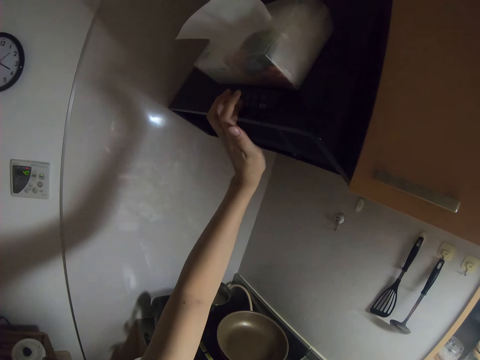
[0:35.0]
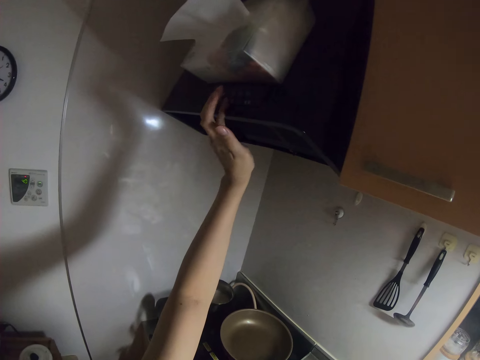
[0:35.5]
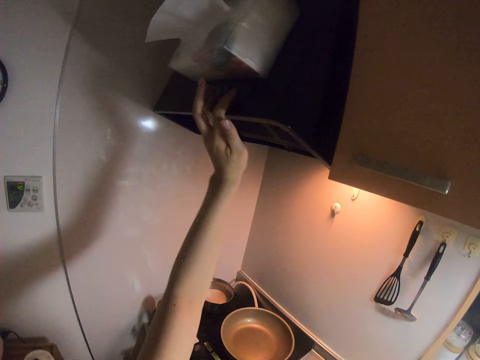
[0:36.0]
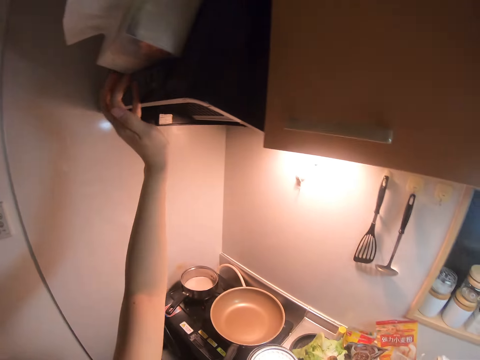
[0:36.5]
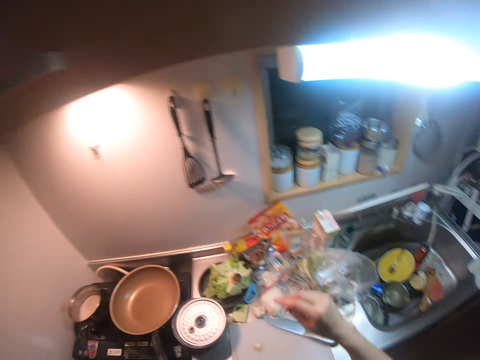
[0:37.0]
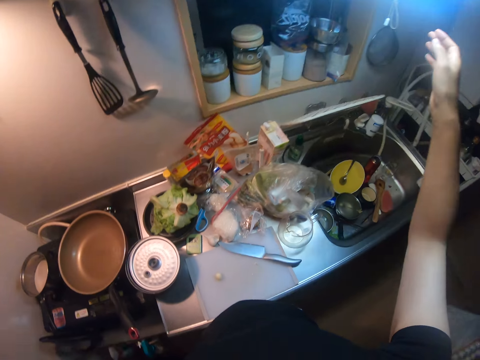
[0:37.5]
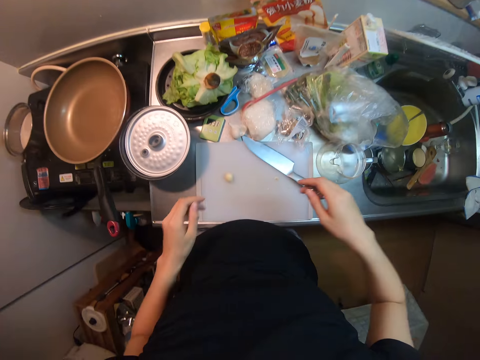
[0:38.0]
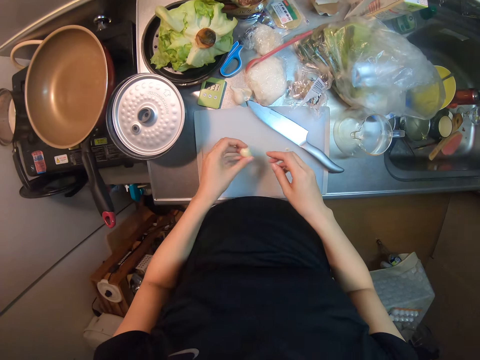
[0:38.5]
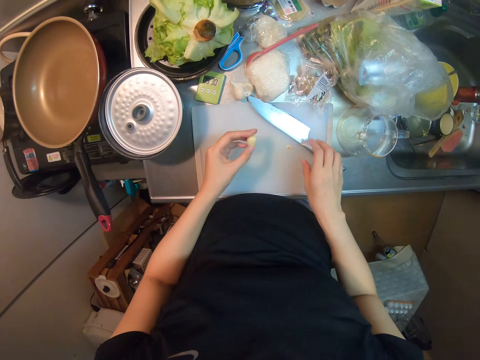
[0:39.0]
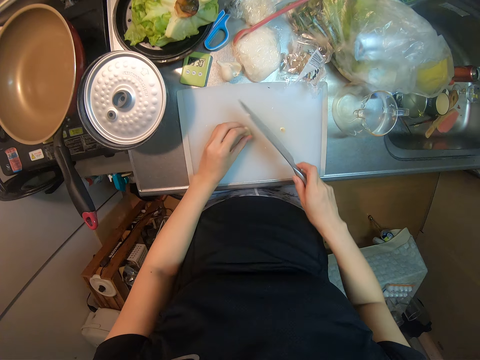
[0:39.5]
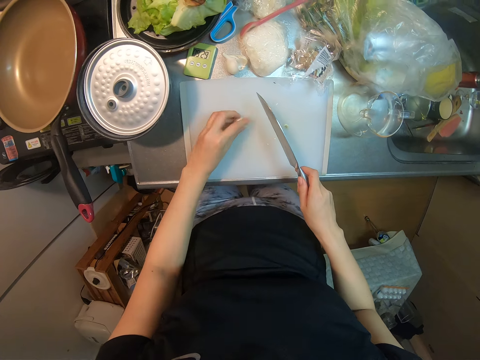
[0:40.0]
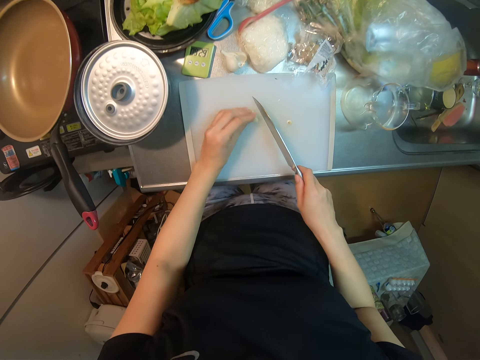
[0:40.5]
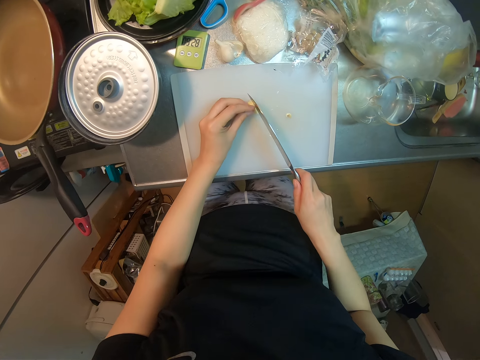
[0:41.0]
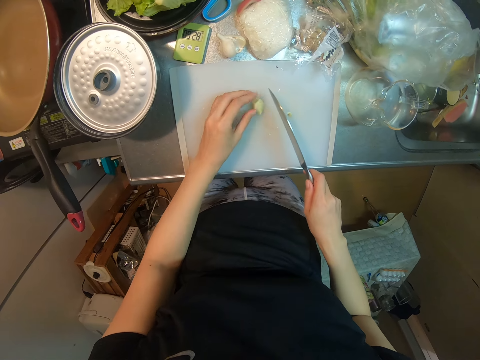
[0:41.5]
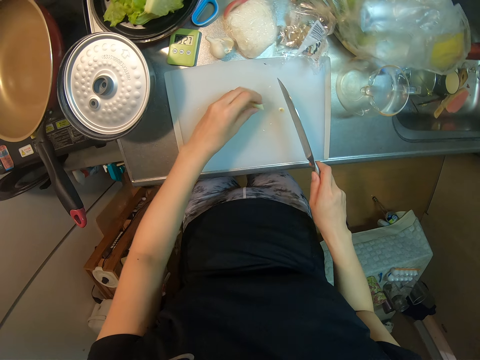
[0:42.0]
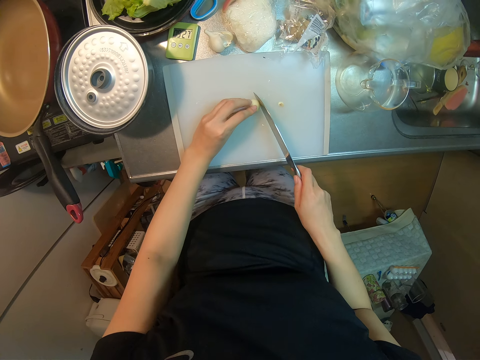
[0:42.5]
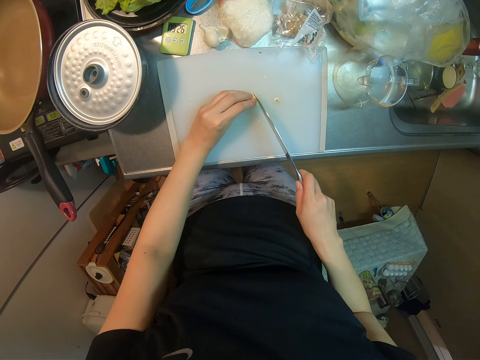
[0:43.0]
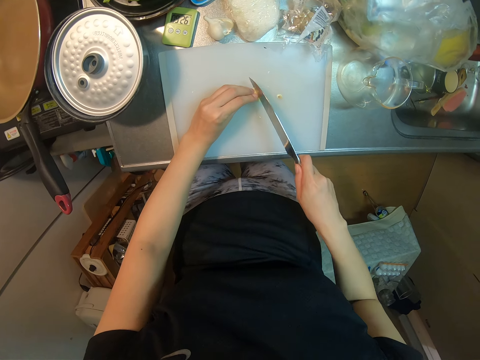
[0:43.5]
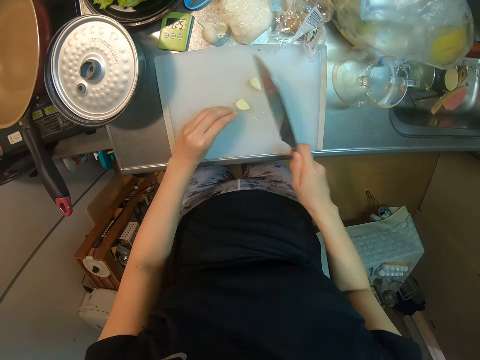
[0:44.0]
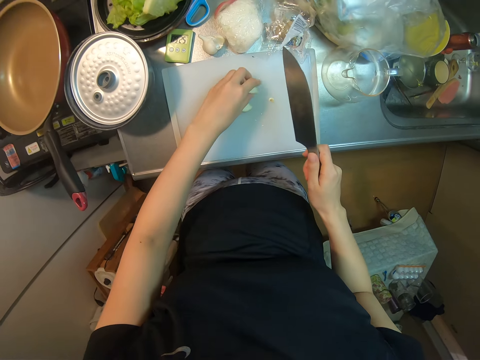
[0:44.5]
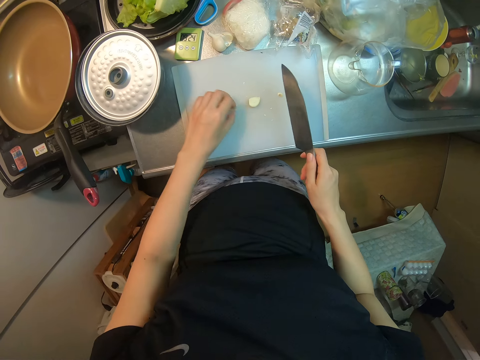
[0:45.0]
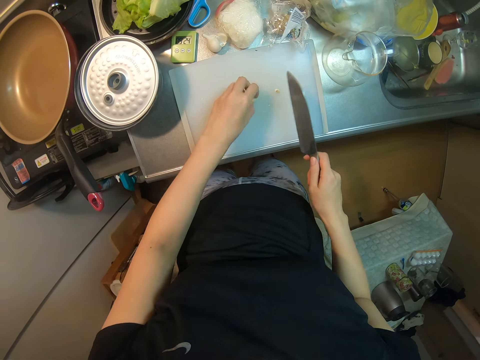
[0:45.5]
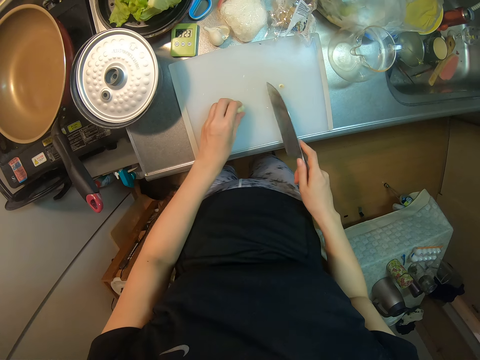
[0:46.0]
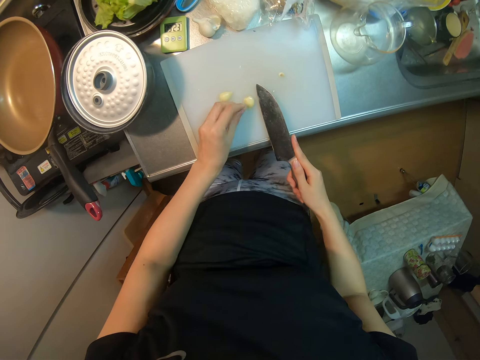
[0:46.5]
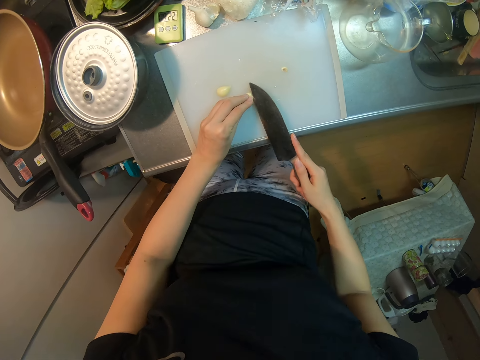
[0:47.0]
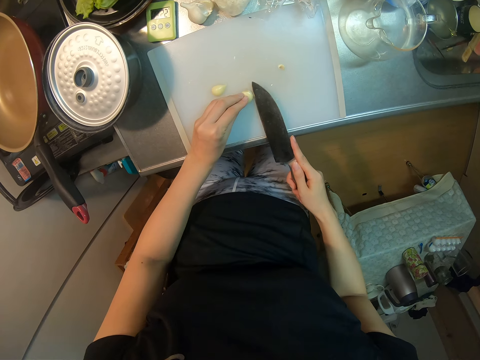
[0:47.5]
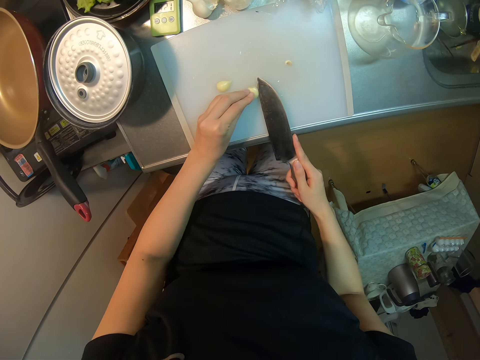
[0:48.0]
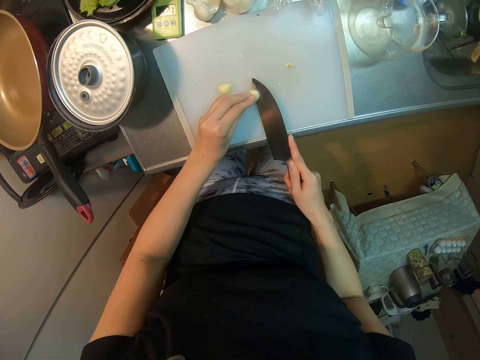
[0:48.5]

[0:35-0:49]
The camera wearer switches on the light. She picks the garlic on the cutting board with her left hand. She drops the garlic on the cutting board with her left hand. She picks the knife on the cutting board with her right hand. She turns the garlic. She chops the garlic on the cutting board with the knife on her right hand.

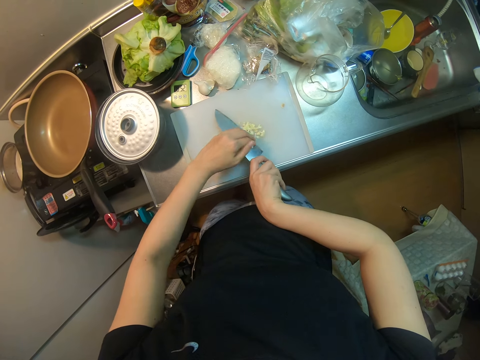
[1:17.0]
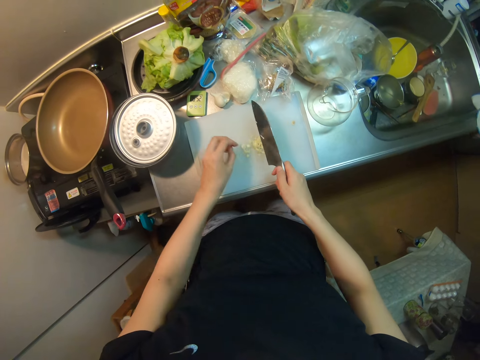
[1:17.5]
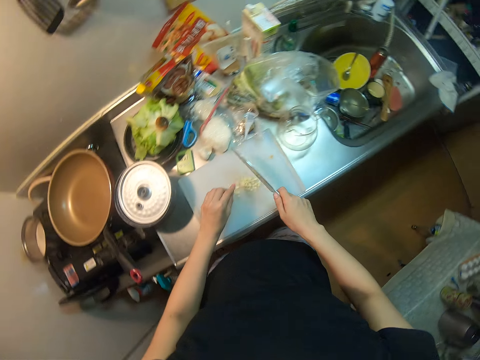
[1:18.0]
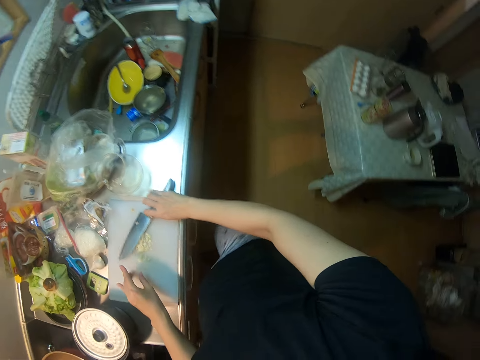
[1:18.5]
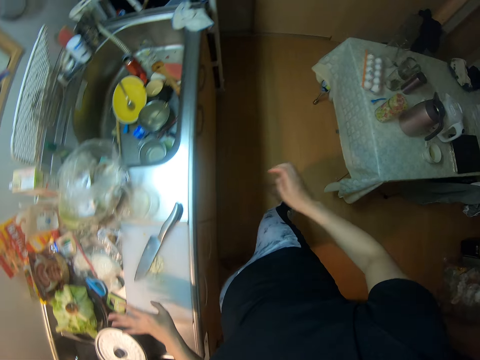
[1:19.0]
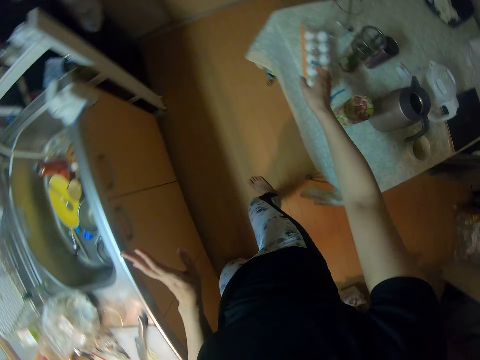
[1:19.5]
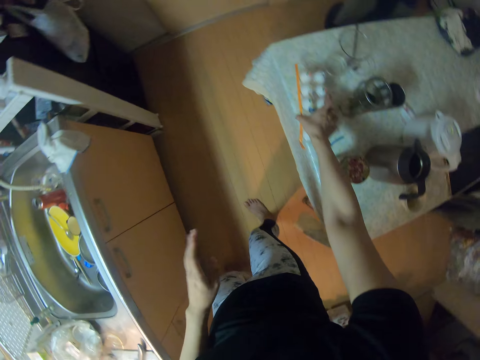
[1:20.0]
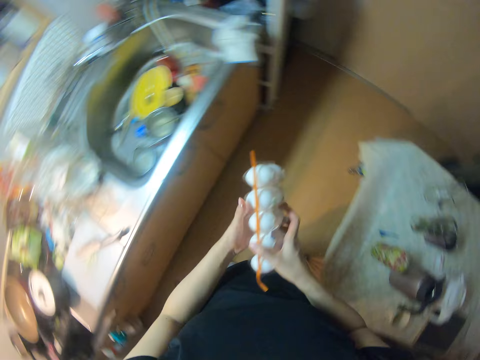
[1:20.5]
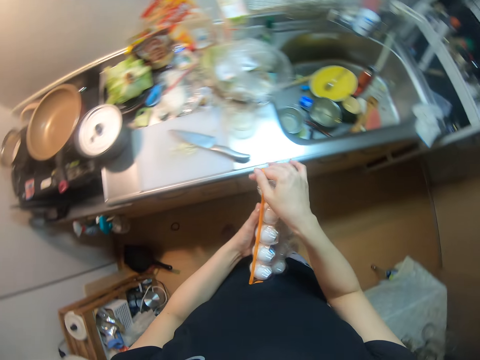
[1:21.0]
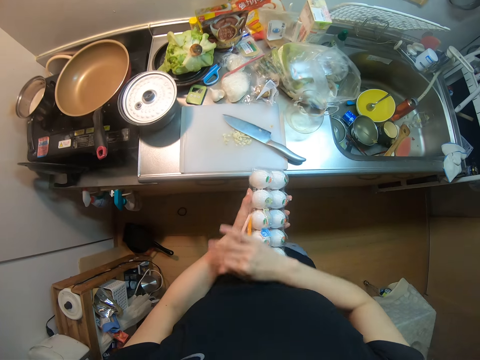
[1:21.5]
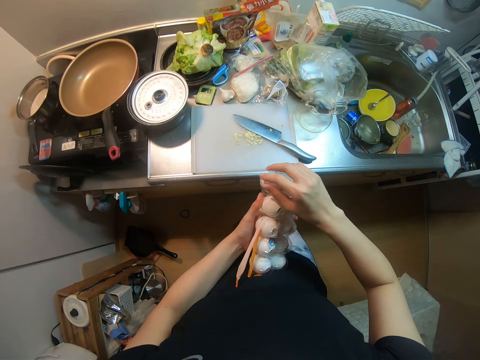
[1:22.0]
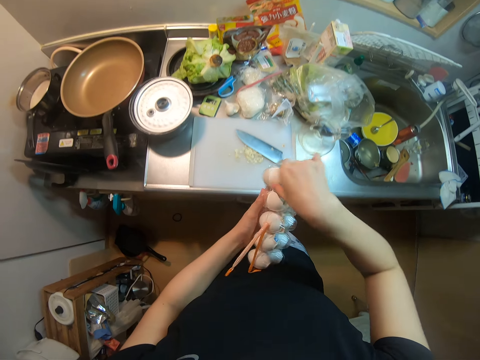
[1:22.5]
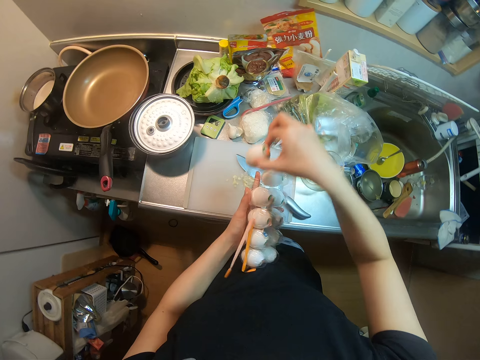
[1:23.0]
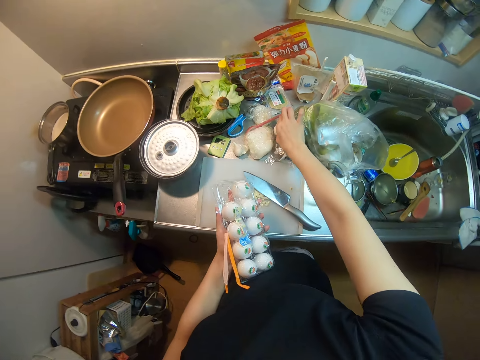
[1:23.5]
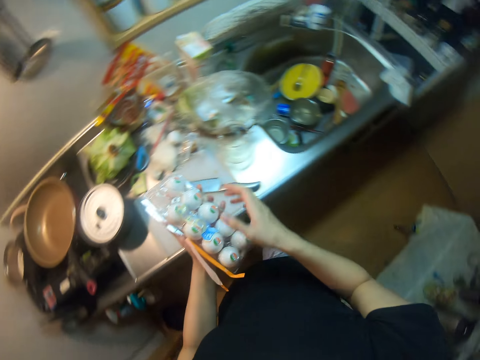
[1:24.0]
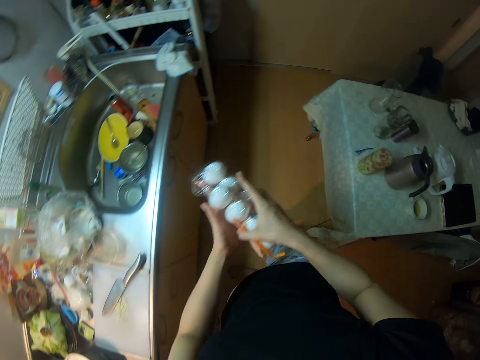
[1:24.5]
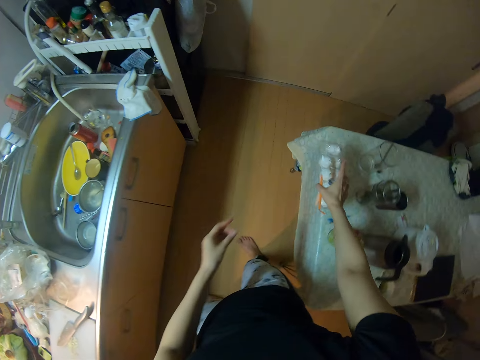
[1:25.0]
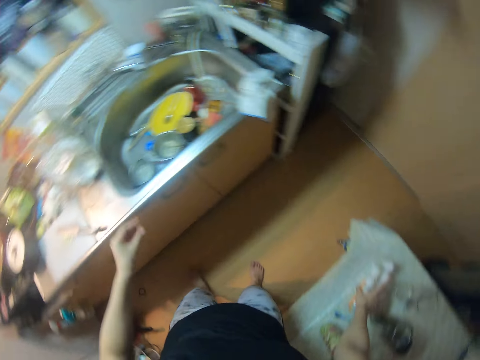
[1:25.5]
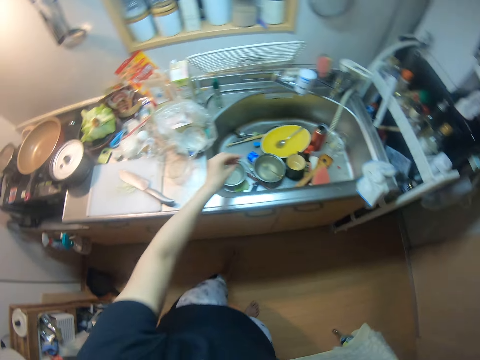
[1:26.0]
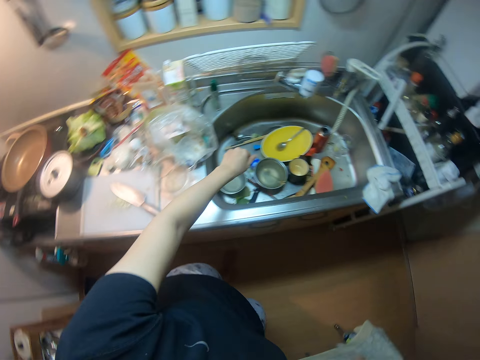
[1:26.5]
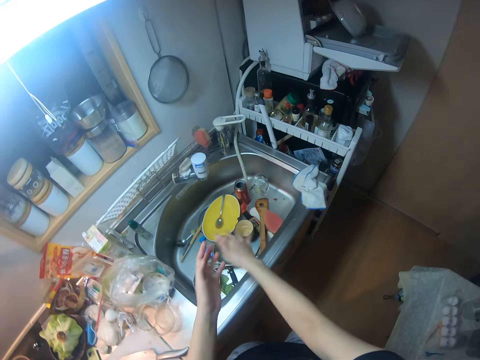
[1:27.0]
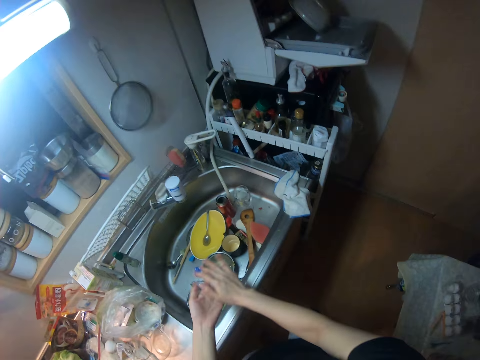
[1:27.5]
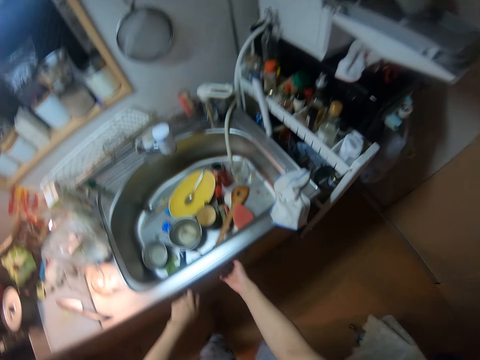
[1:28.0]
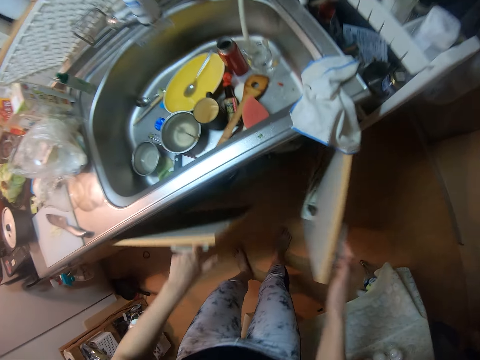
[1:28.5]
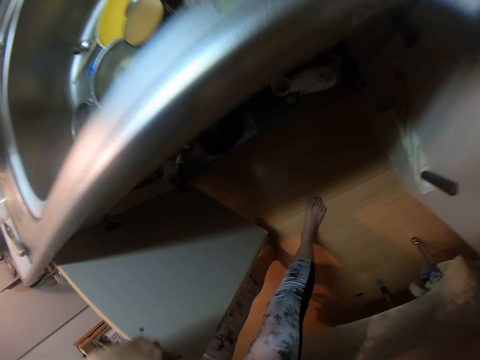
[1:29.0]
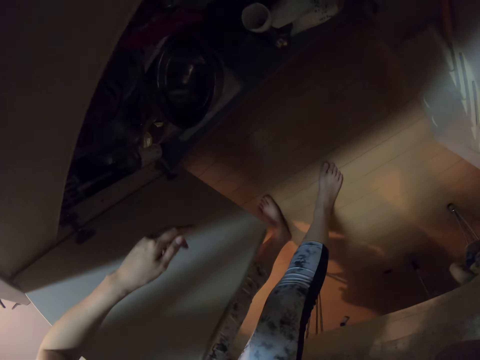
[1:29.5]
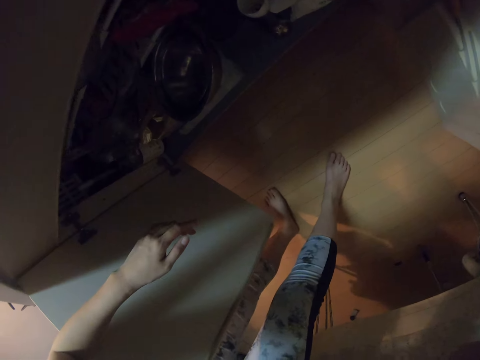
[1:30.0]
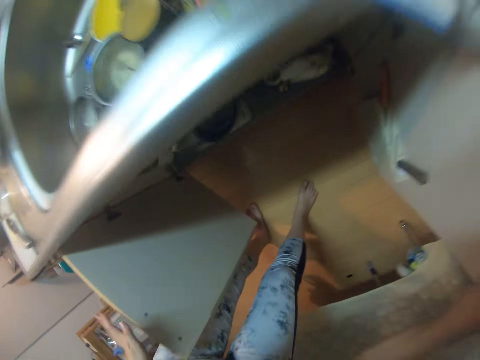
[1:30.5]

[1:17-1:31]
The camera wearer drops the knife on the cutting board with her right hand. She picks an egg crate with her right hand from a table. She passes the egg crate from her right hand to her left hand. She peels the egg crate open with her right hand. She removes an egg from inside the crate with her right hand. She drops the egg on the kitchen slab. She passes the egg crate from her left hand to her right hand. She drops the egg crate with her right hand on the table. She wipes the hand. She opens the cabinet with both her hands.
